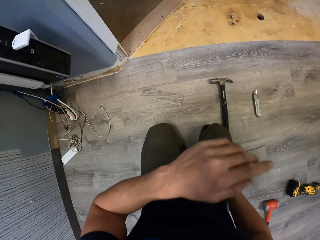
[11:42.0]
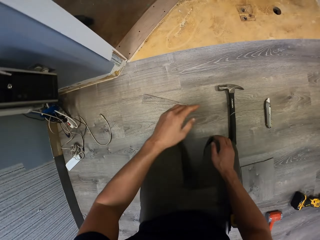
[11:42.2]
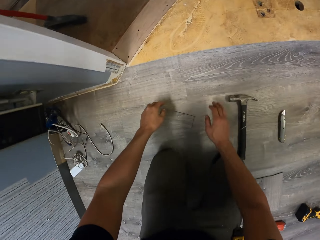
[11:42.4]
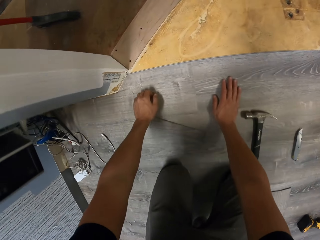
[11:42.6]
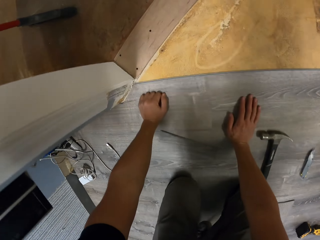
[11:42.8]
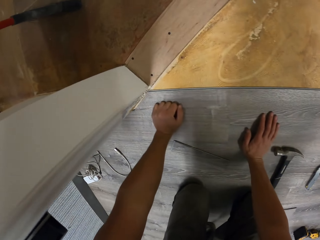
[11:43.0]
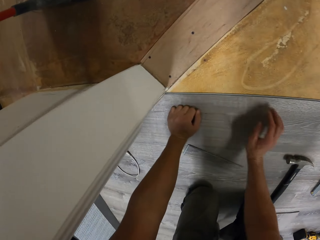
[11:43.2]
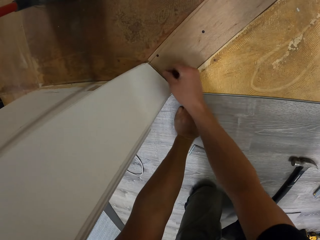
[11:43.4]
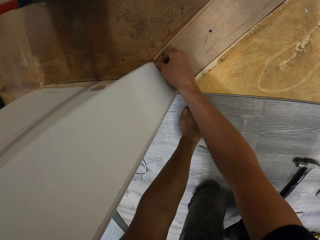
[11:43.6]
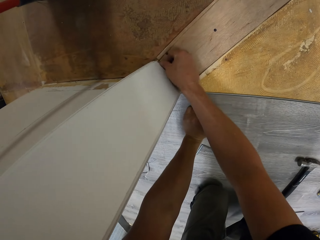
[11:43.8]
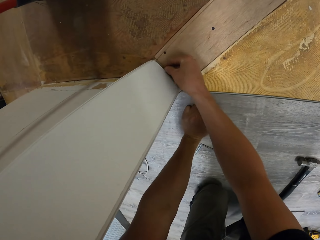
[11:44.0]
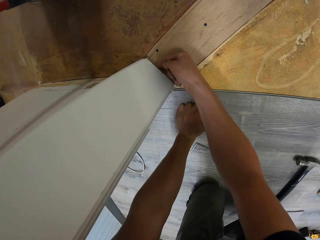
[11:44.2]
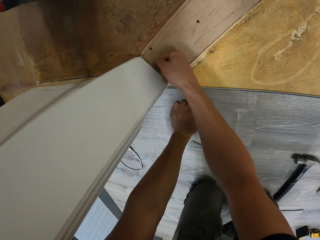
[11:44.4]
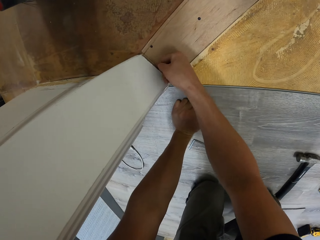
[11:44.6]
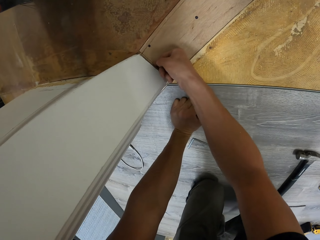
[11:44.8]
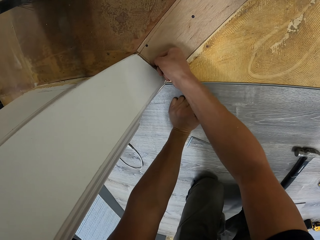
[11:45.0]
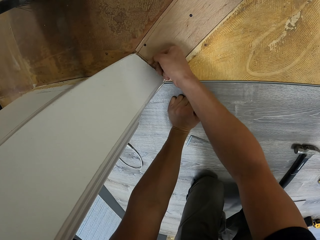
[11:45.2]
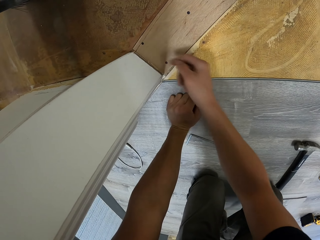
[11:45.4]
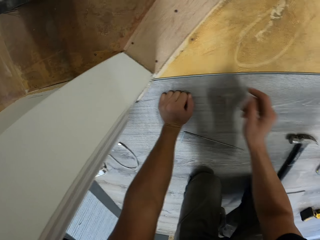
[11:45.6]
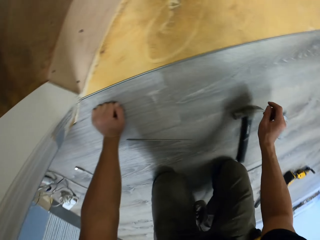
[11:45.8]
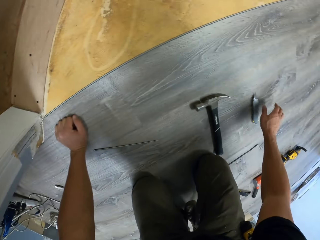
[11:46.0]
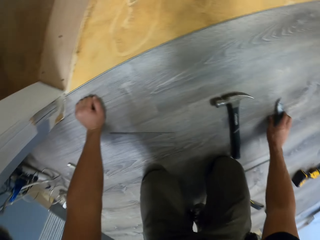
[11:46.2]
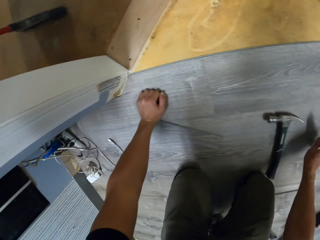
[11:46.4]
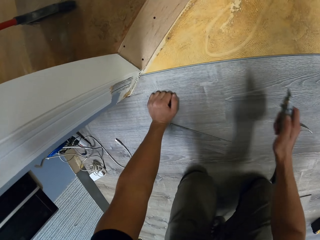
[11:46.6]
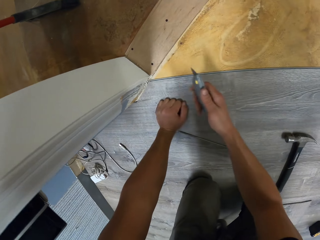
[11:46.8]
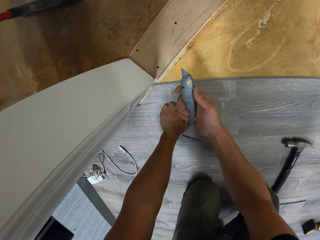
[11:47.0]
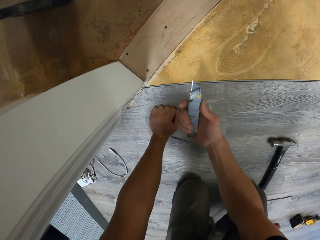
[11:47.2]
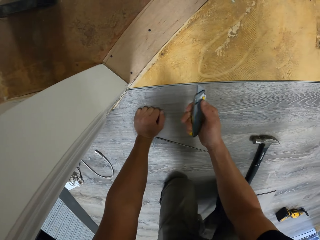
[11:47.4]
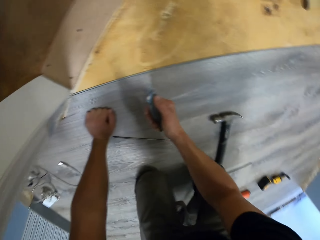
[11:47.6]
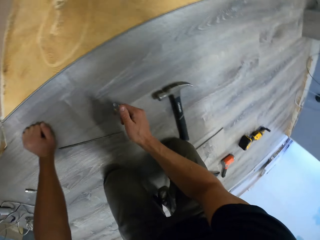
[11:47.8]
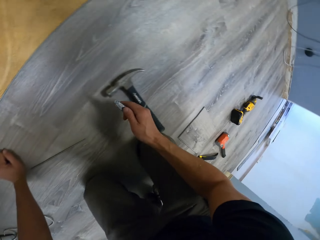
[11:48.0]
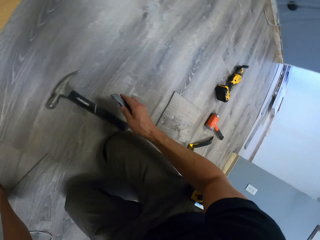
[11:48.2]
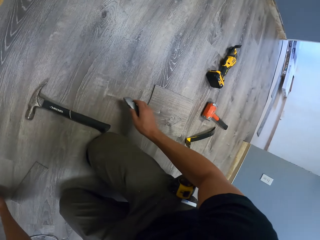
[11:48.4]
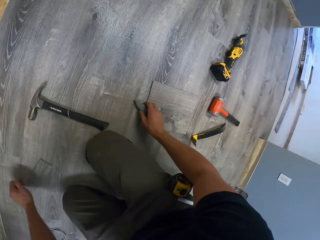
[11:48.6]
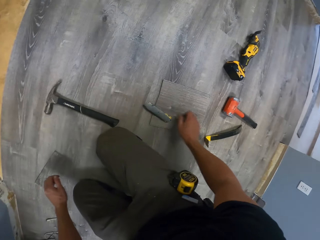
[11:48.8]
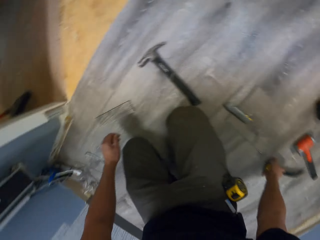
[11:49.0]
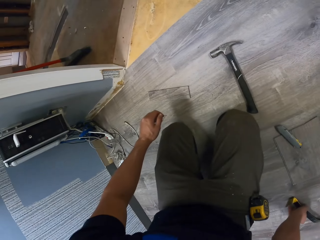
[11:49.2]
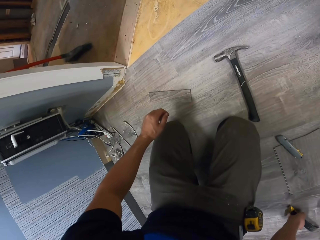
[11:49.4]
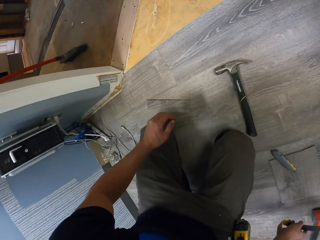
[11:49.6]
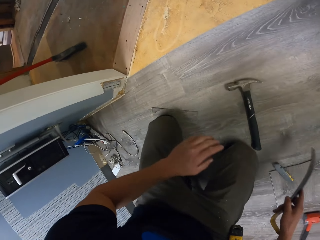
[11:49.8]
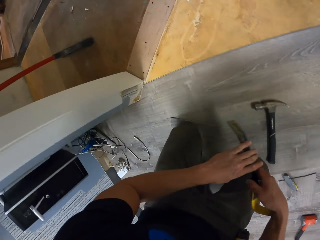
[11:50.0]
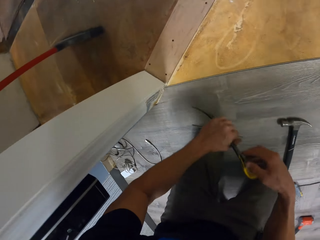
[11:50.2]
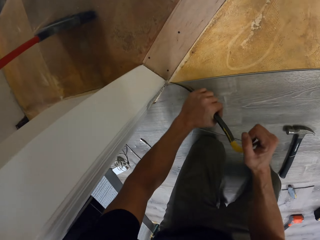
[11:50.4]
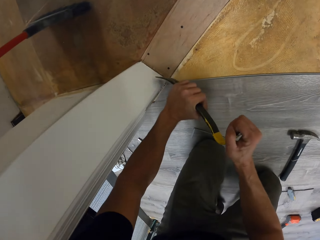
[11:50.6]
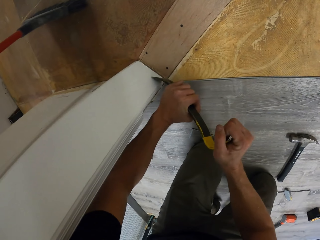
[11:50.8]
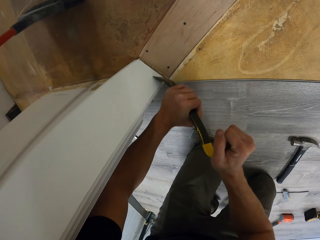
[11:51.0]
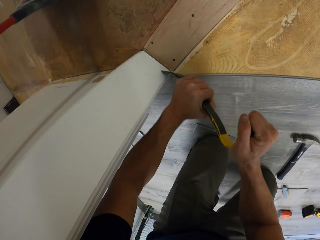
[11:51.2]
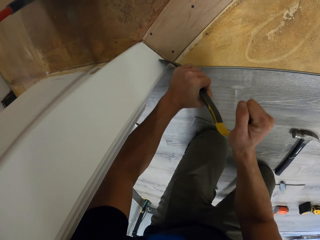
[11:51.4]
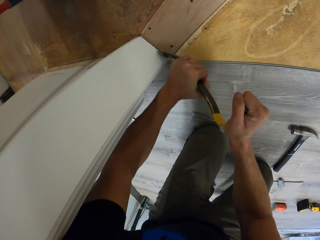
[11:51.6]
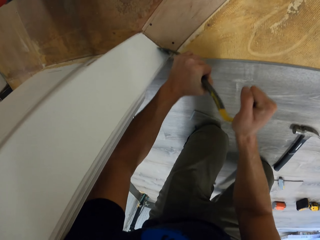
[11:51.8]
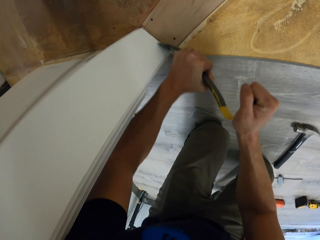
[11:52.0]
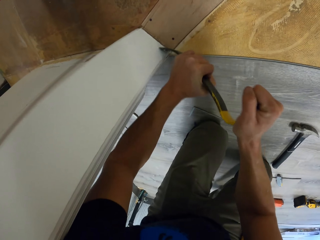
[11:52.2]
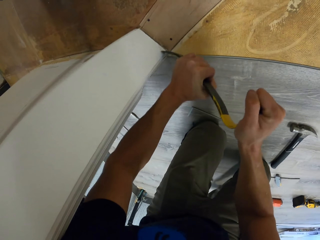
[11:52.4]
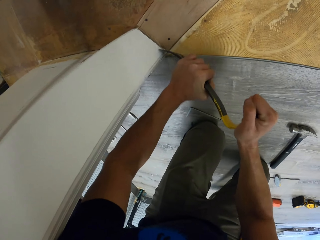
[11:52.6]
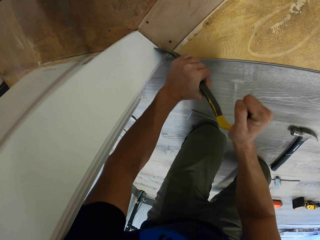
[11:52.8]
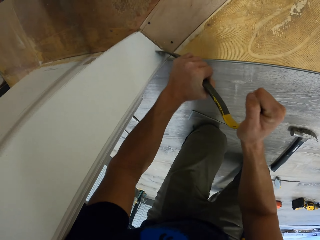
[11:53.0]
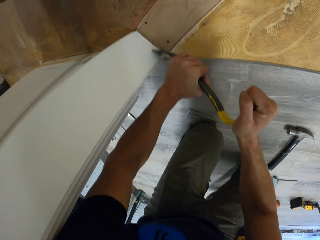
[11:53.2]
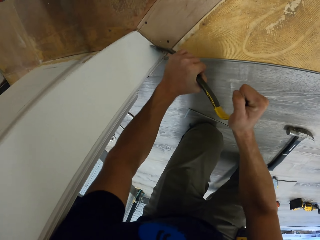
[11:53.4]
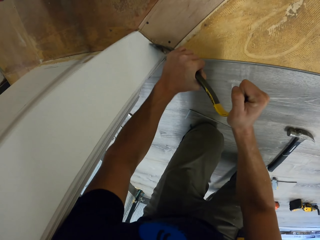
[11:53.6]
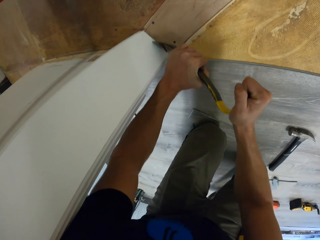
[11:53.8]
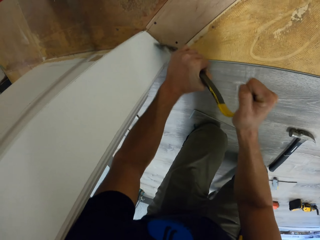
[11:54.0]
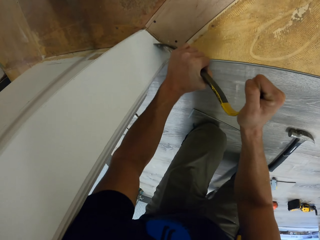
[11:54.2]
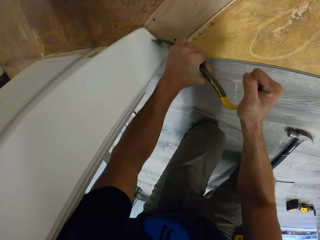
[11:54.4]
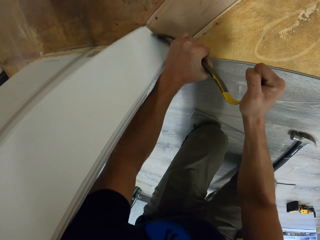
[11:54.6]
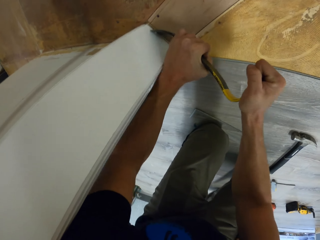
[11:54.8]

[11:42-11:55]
The camera wearer touches his face. He touches the wall. He takes the pocket knife. He puts the pocket knife on the floor. He takes something on the wood floor. He cuts the piece of wood.

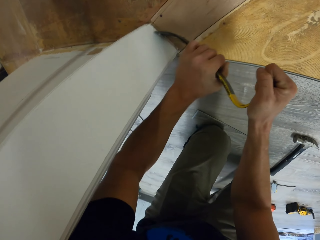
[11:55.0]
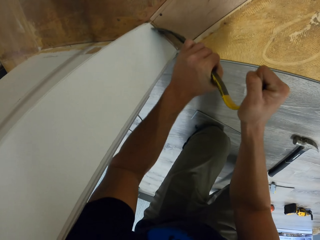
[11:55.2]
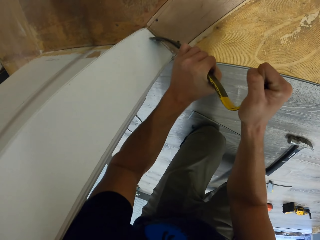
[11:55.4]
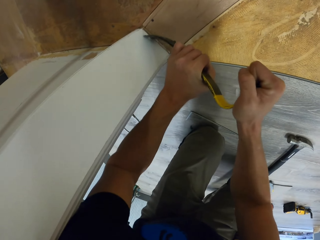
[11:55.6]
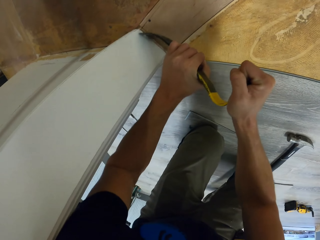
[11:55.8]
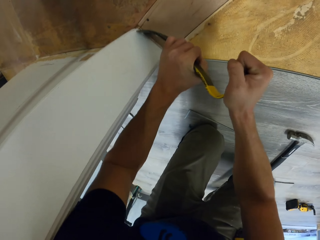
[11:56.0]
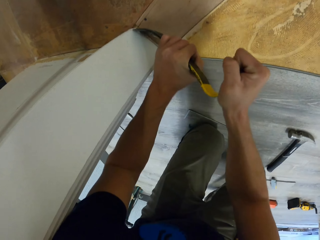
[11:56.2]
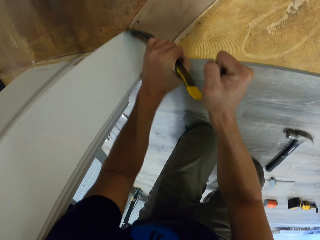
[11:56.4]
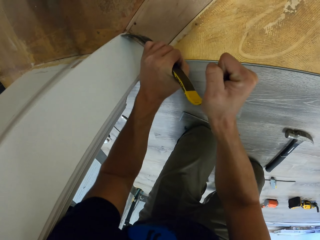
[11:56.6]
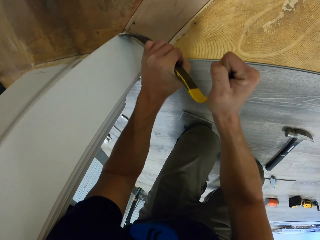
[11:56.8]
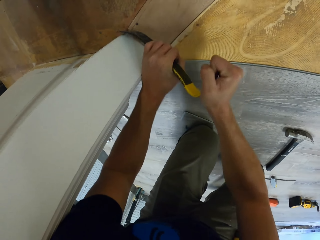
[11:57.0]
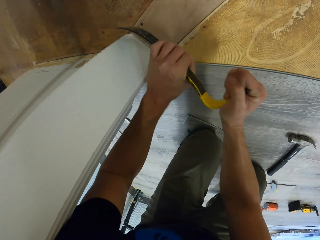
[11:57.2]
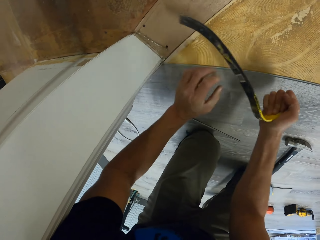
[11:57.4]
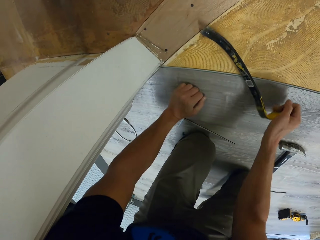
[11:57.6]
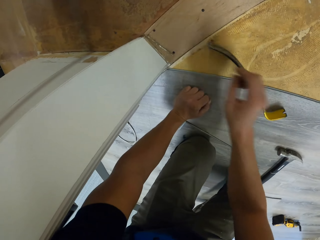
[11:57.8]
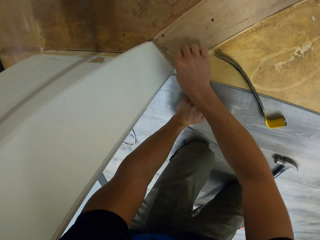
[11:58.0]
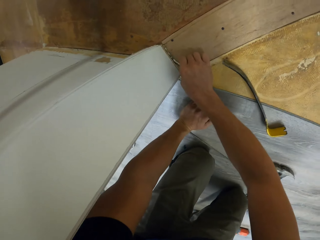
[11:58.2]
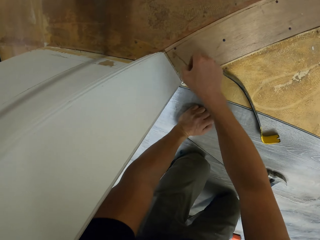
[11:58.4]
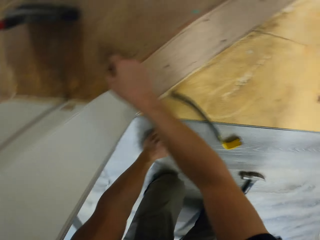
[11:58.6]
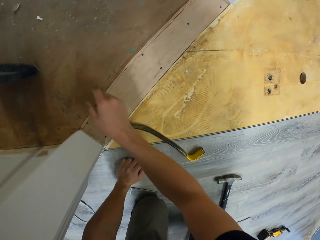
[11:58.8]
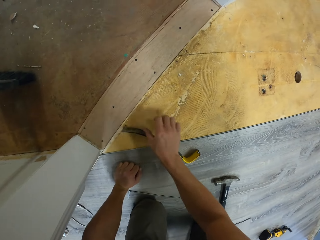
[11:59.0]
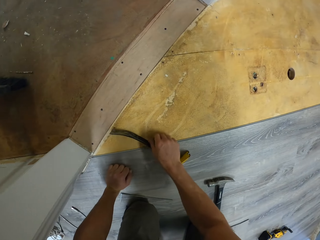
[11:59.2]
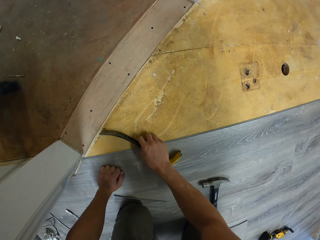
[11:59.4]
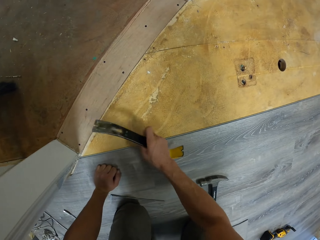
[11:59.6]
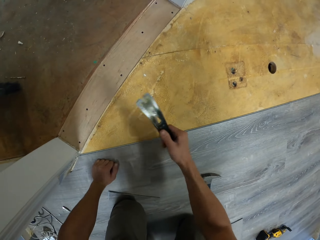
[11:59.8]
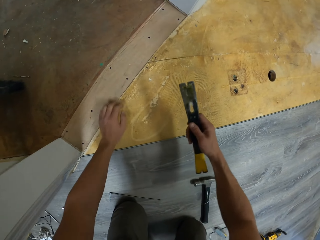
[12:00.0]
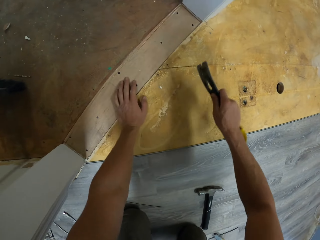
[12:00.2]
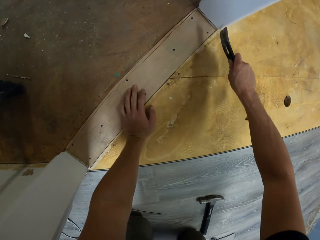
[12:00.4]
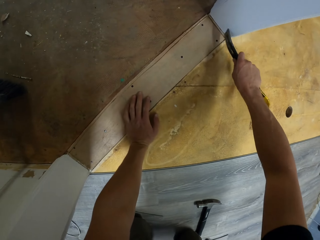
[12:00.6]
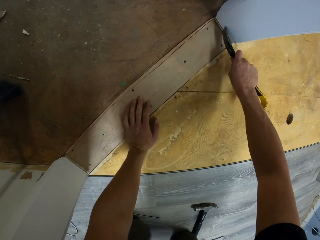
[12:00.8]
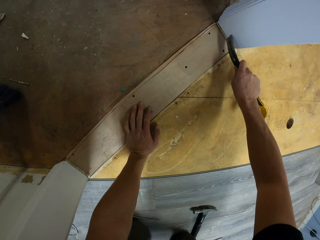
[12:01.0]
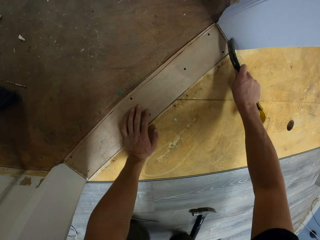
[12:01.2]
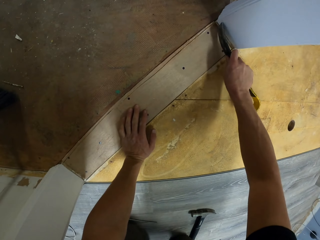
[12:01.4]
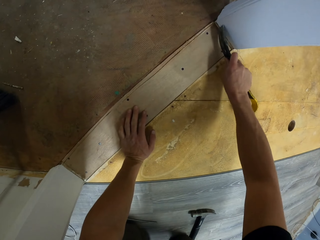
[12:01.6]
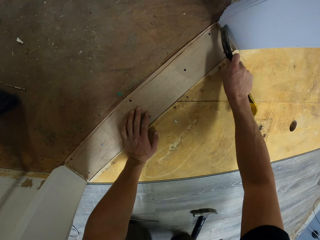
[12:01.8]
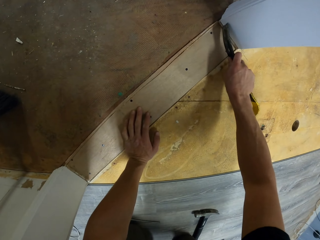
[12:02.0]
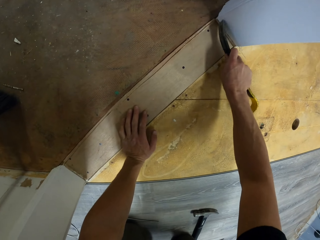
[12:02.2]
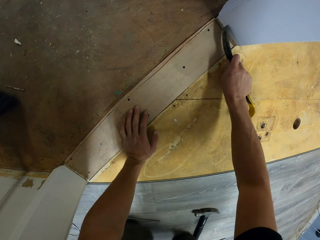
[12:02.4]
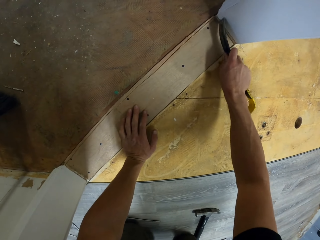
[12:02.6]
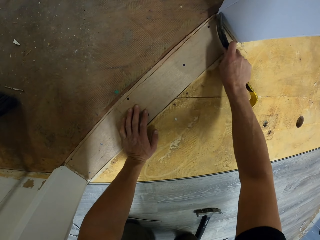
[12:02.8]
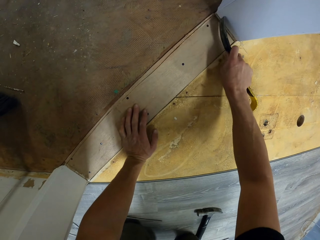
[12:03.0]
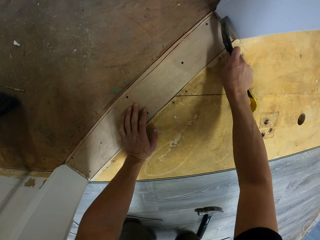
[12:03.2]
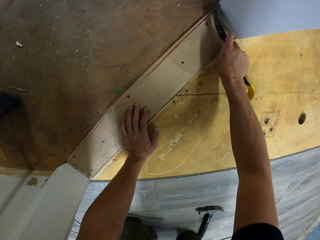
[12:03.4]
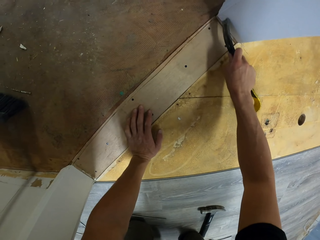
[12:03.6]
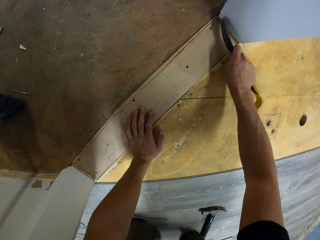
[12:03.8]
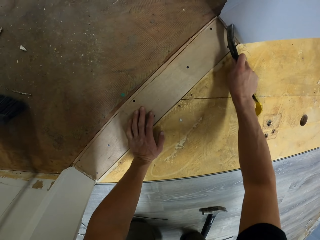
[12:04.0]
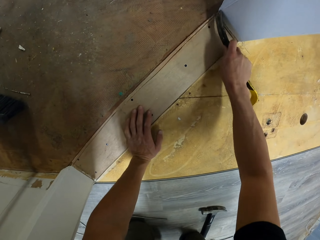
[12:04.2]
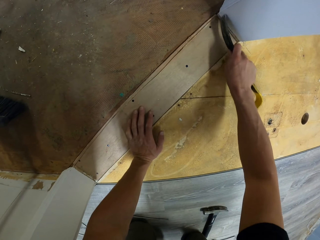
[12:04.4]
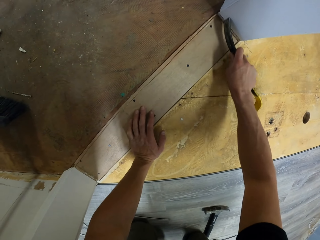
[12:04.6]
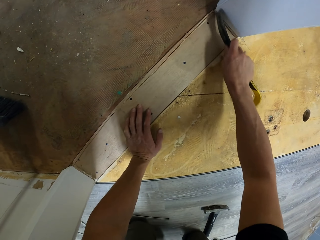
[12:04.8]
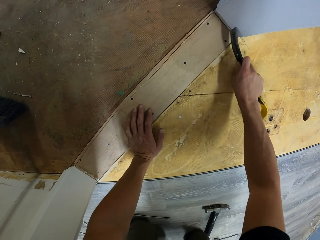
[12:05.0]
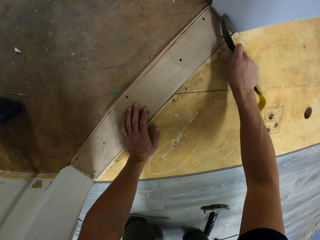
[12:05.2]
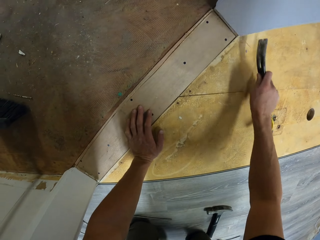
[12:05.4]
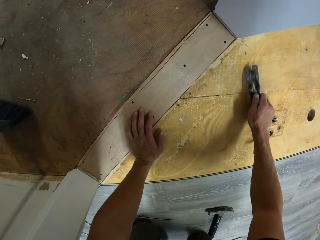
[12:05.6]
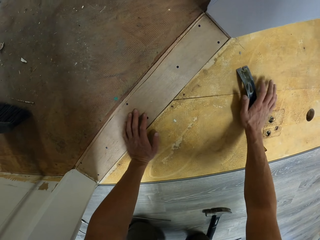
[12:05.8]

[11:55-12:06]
The camera wearer throws the piece of wood. They cut the piece of wood.
